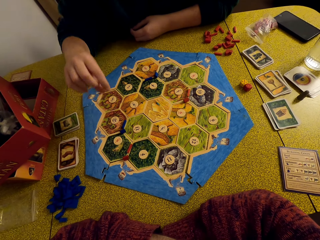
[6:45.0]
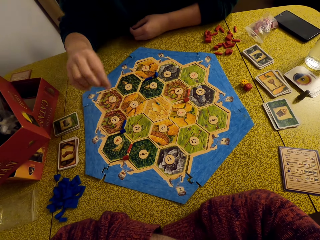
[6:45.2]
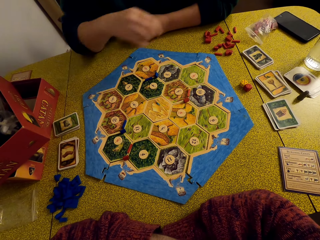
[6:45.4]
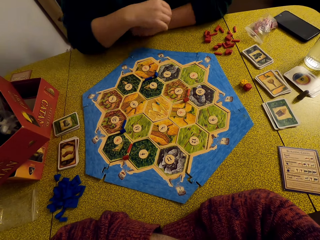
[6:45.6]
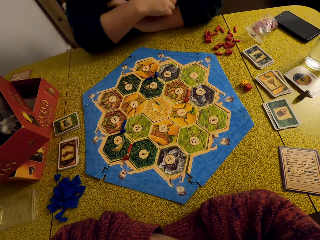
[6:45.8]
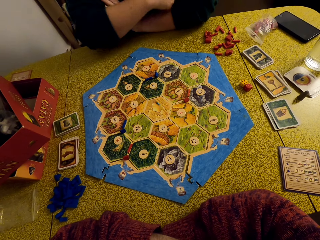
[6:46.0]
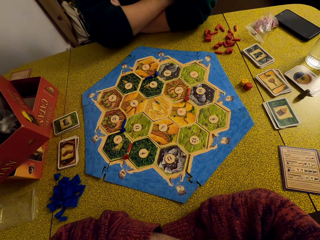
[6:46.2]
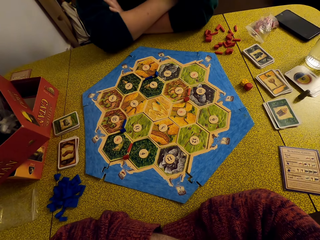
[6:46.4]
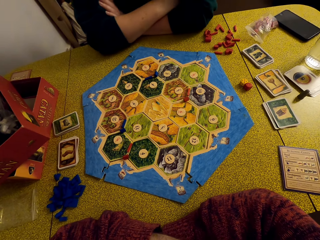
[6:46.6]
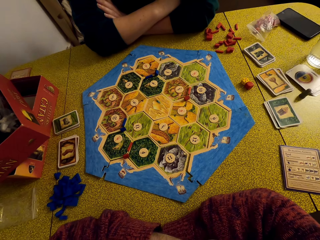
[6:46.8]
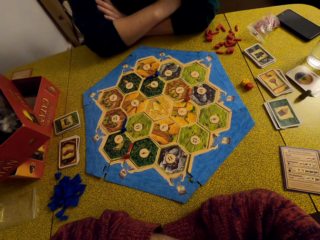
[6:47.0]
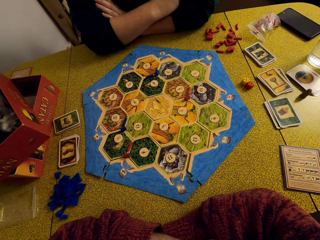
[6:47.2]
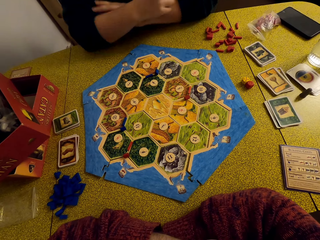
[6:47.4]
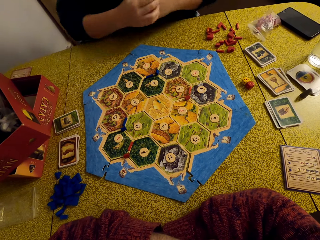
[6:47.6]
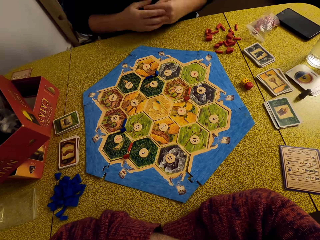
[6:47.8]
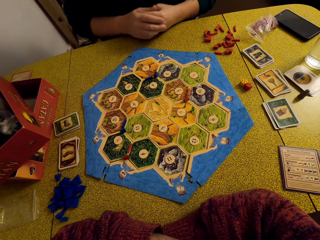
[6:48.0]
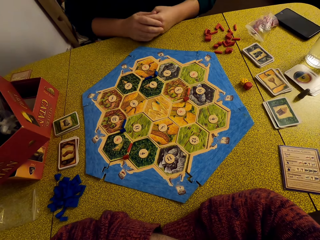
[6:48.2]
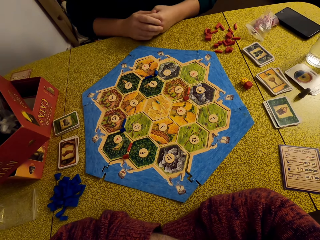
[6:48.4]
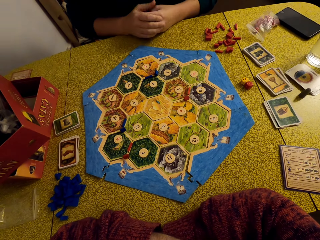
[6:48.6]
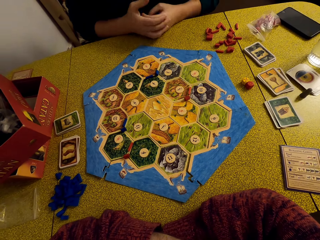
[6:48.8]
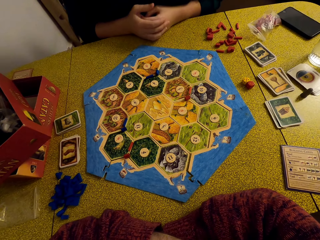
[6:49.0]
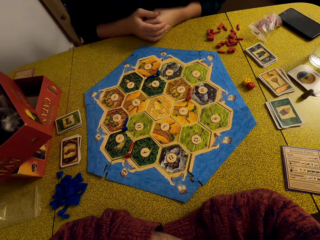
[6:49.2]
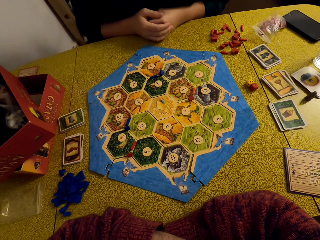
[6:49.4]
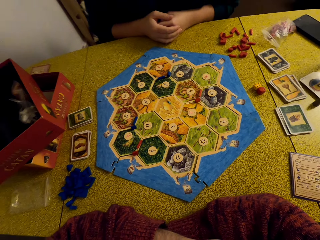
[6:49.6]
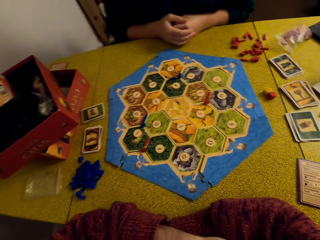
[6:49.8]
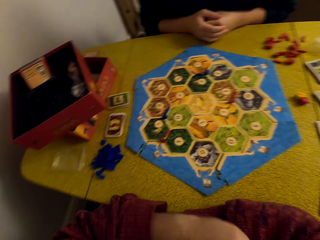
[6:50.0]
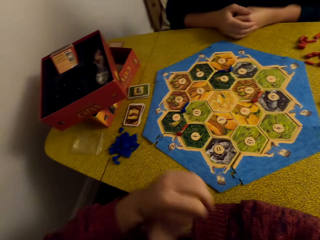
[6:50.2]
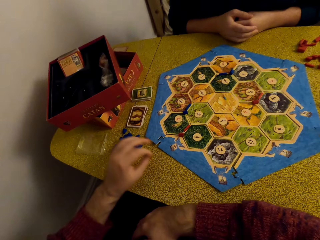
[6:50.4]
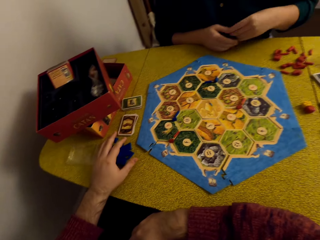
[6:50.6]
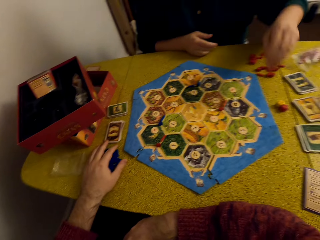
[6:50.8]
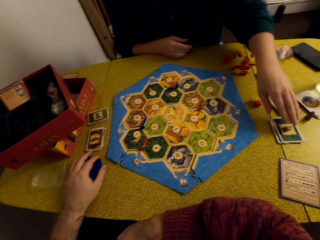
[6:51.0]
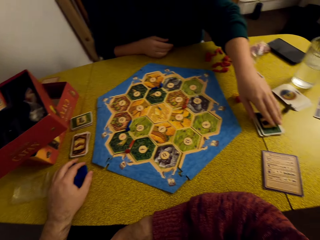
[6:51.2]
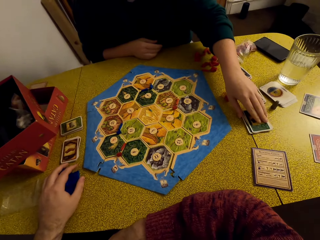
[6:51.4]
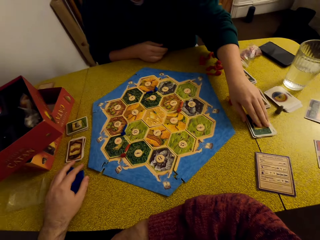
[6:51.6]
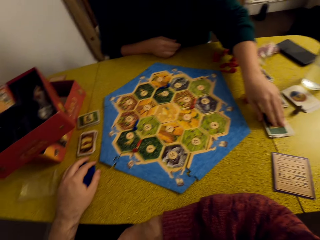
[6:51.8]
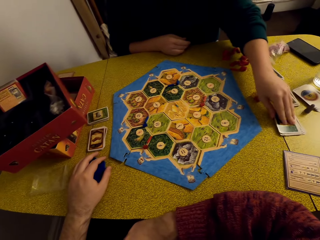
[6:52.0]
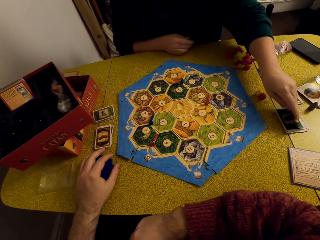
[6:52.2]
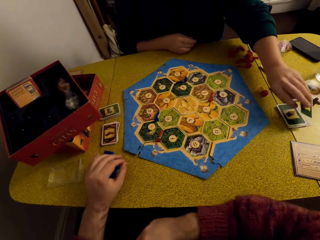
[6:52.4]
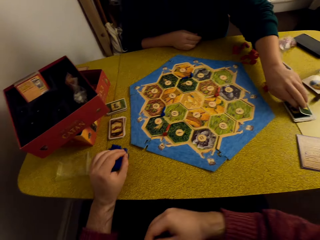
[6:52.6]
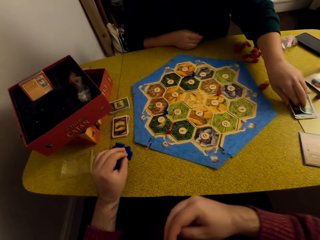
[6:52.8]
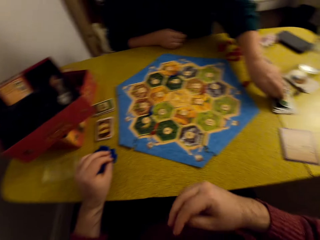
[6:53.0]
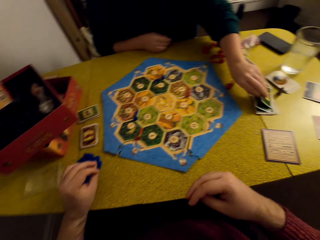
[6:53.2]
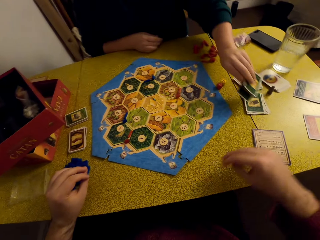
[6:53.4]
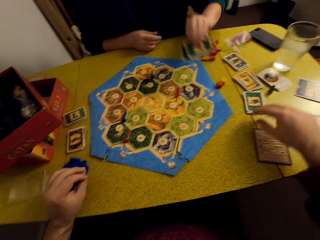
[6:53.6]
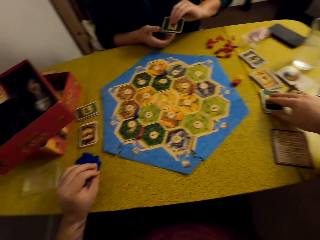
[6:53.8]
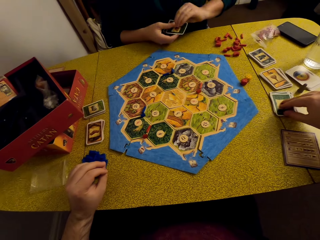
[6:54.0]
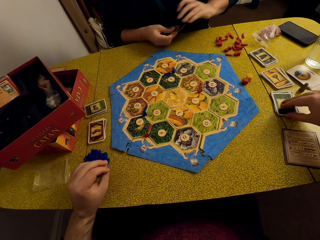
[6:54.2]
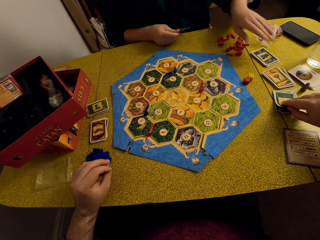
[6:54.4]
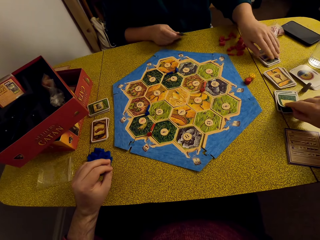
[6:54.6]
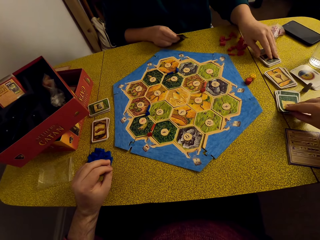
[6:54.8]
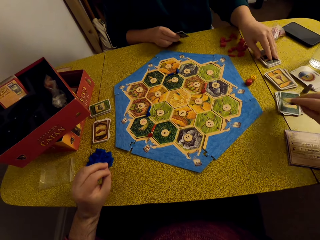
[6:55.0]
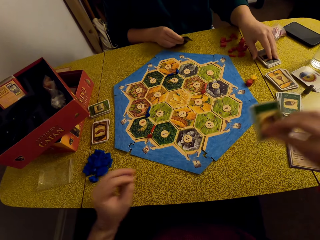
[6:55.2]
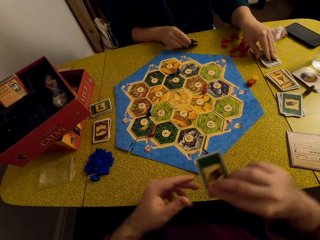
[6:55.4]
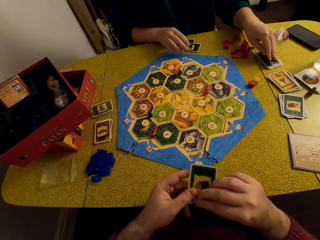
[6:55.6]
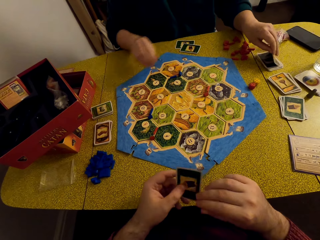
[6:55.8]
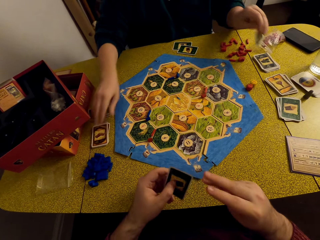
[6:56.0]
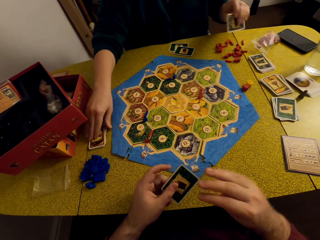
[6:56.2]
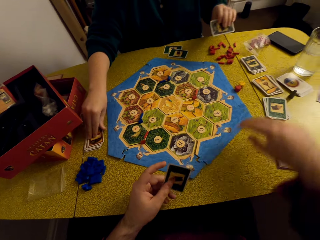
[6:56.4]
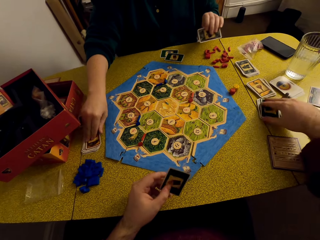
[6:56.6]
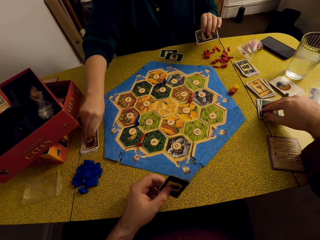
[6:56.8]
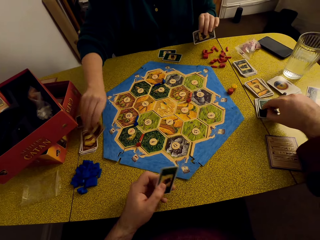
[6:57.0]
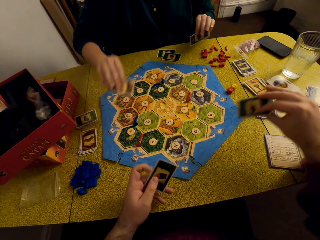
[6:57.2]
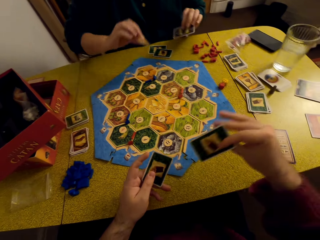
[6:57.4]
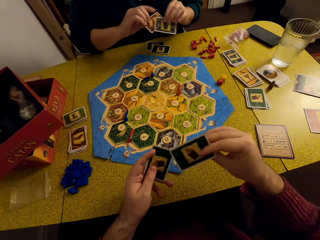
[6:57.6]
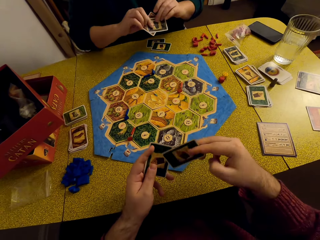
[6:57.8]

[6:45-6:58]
The camera wearer stares at the game board with a woman. The woman talks to the camera wearer. The woman picks Catan resource cards. The camera wearer picks Catan resource cards. The woman places the cards on the table. The camera wearer places the card in his left hand. He picks up a card with the woman.

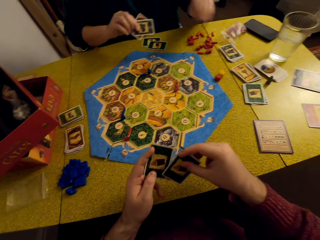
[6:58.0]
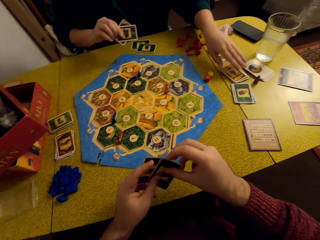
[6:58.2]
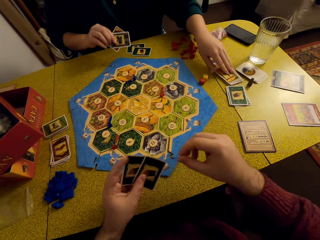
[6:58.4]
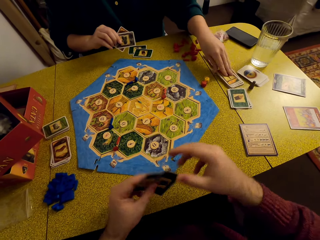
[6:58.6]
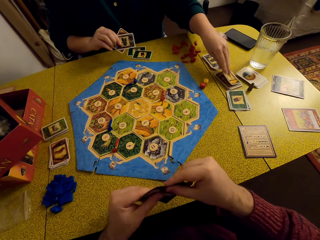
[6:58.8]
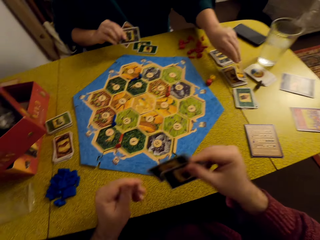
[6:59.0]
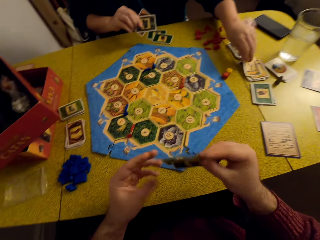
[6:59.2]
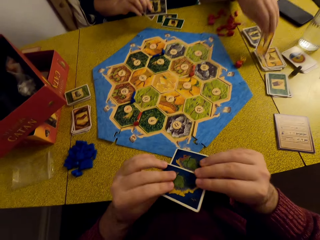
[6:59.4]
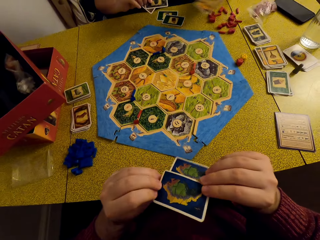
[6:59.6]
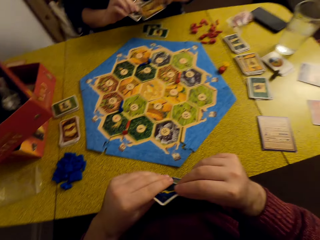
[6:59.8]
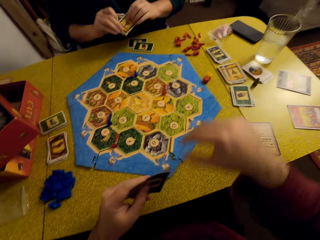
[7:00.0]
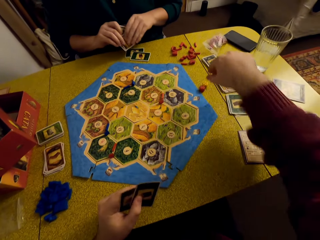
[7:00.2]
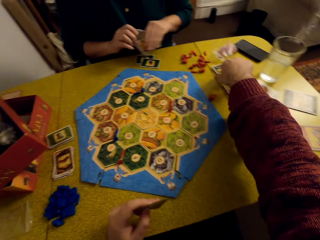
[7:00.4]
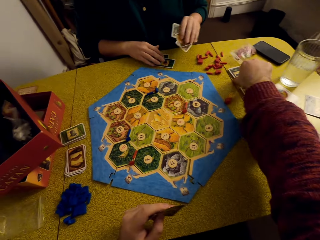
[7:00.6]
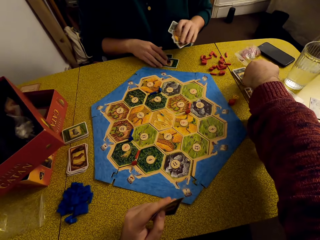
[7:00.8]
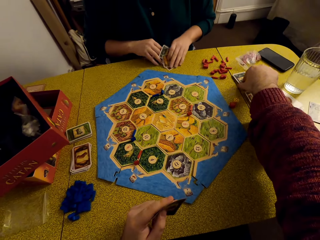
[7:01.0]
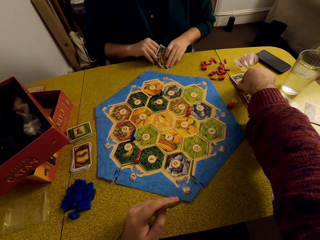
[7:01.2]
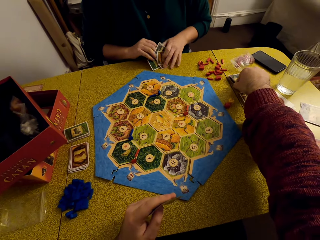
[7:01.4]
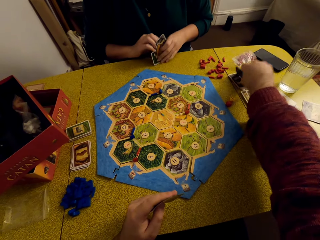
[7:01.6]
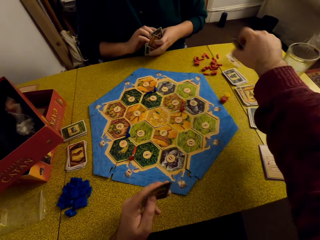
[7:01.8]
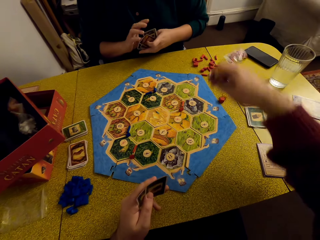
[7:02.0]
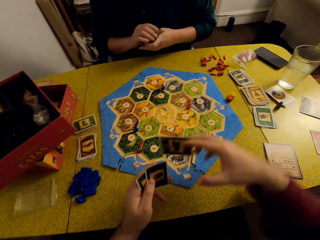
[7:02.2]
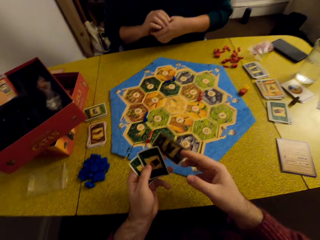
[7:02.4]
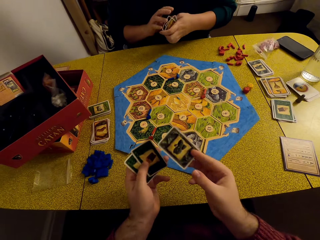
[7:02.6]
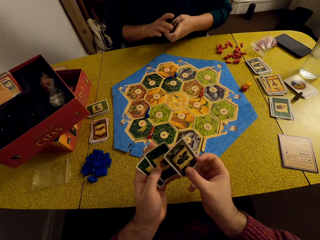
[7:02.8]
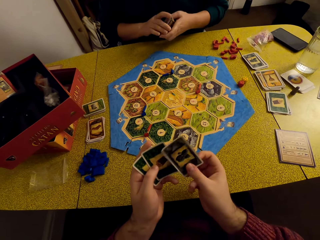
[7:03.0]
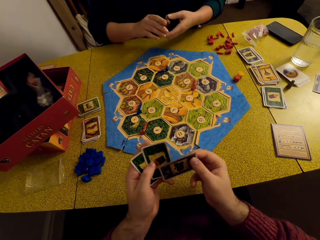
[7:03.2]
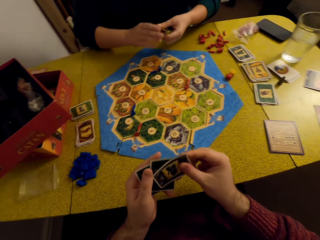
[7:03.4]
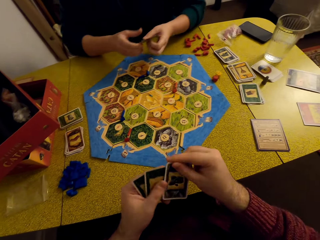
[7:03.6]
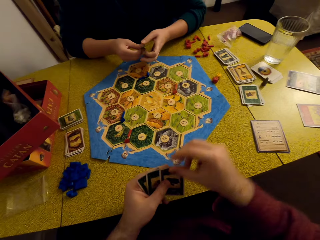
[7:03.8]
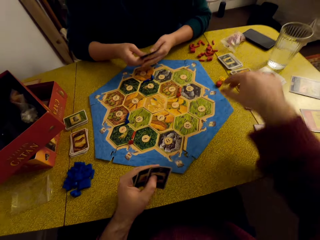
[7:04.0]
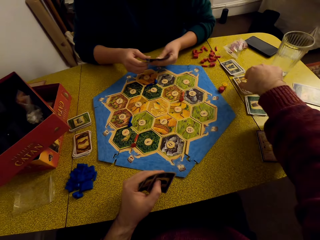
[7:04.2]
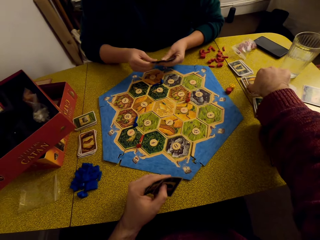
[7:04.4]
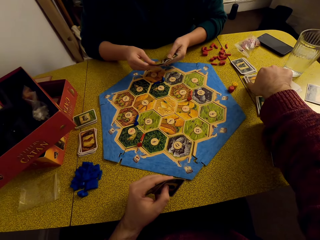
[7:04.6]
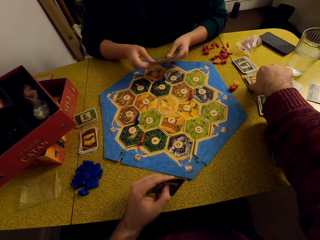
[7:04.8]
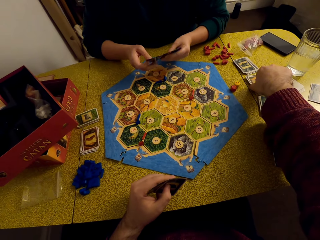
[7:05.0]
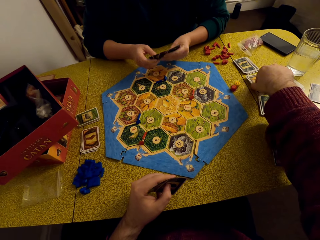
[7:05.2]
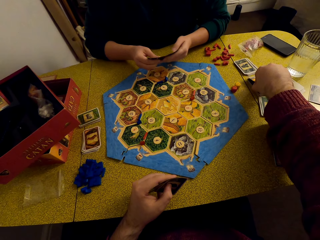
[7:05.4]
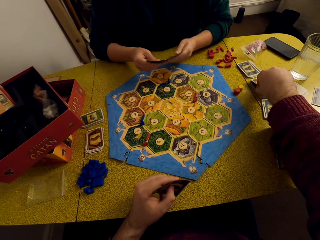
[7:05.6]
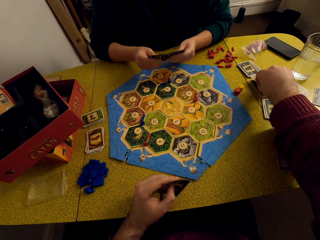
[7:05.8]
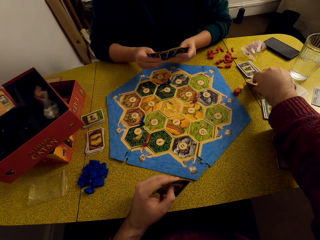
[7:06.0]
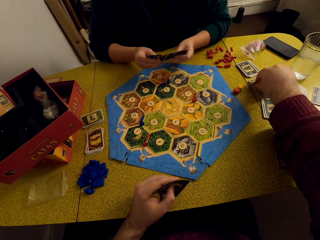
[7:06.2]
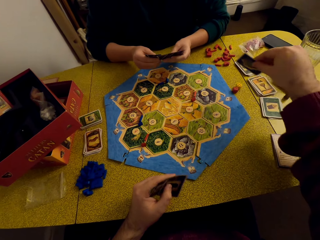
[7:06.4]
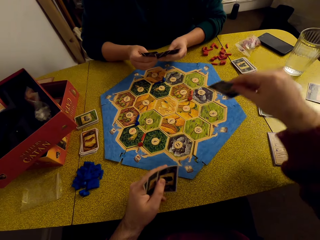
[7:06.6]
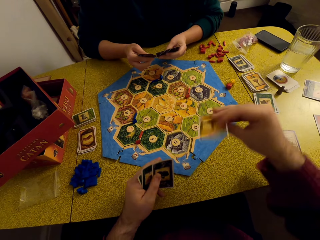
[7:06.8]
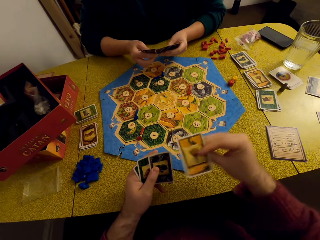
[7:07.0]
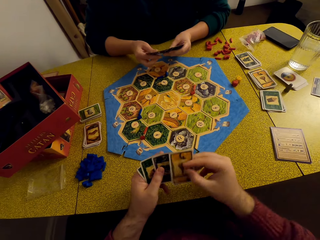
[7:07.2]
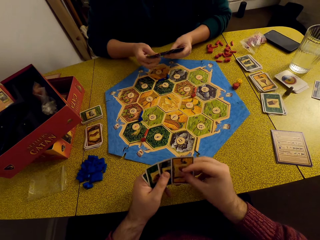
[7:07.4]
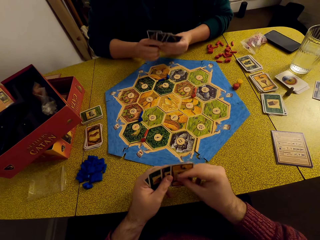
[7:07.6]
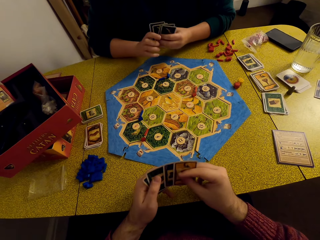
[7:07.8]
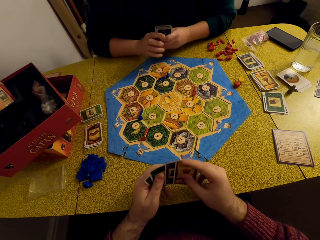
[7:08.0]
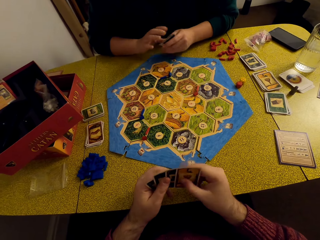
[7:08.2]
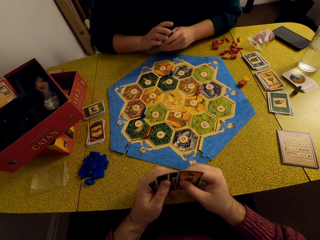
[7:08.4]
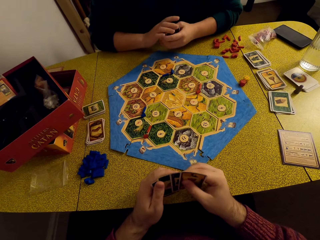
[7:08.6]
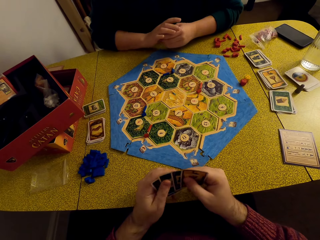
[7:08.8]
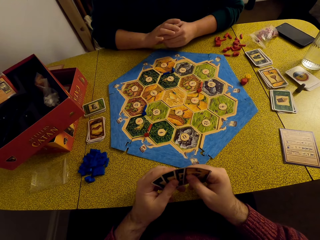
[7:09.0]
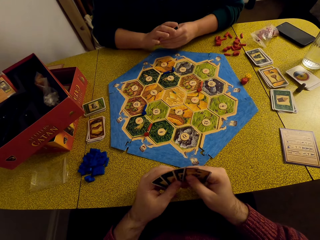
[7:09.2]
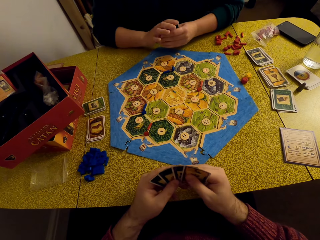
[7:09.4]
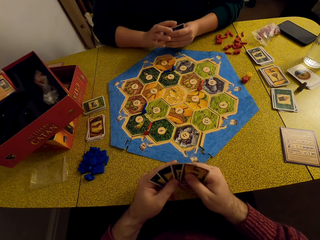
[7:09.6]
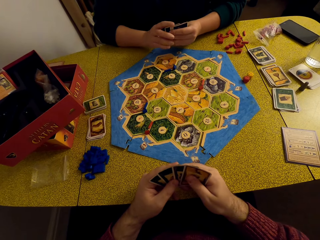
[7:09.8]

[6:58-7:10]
The camera wearer talks to a woman. The woman picks up the cards on the table. The camera wearer picks up a card. He places the card in his deck and talks to the woman. He picks up a card and places the card in his deck. The woman talks to the camera wearer. The camera wearer stares at the game board with the woman.
